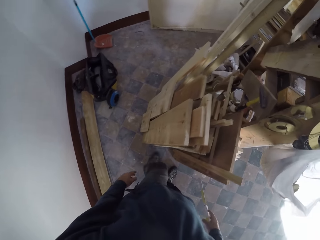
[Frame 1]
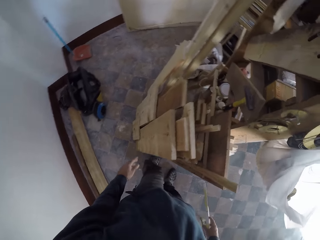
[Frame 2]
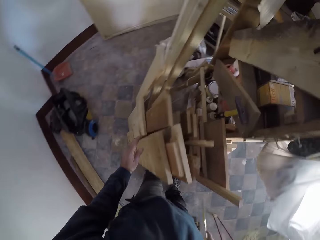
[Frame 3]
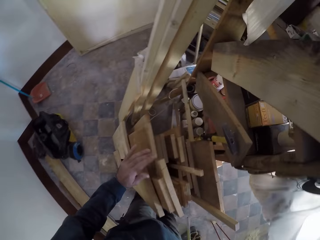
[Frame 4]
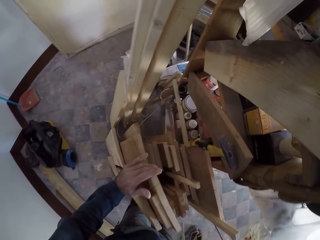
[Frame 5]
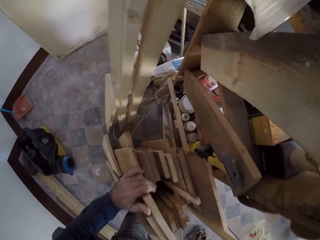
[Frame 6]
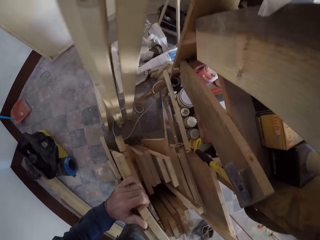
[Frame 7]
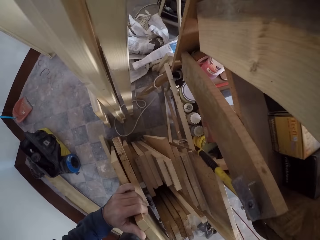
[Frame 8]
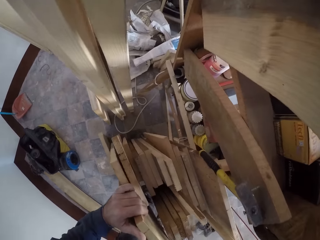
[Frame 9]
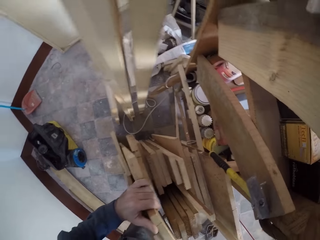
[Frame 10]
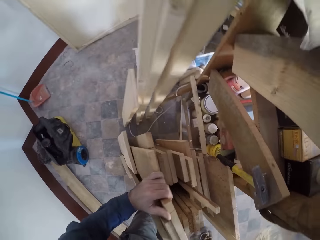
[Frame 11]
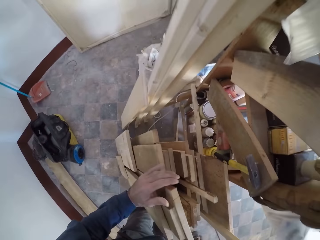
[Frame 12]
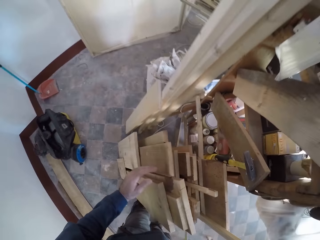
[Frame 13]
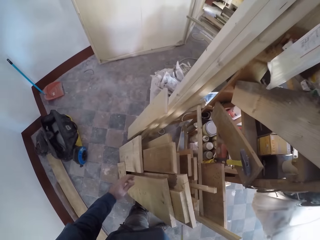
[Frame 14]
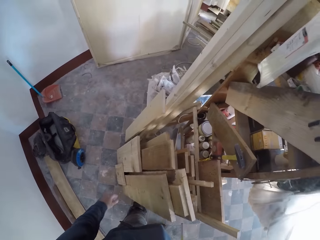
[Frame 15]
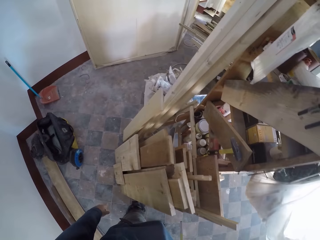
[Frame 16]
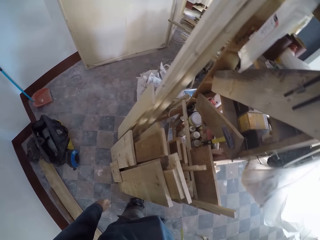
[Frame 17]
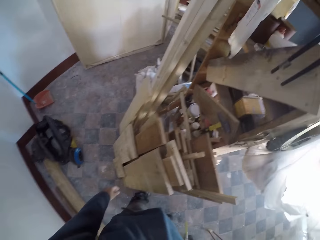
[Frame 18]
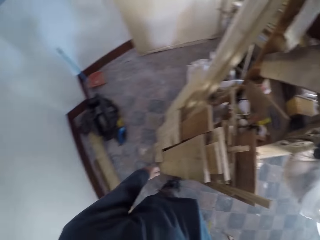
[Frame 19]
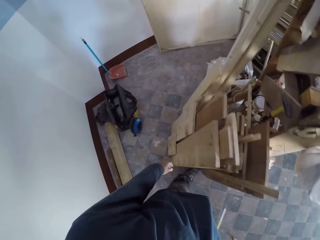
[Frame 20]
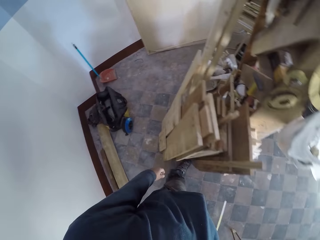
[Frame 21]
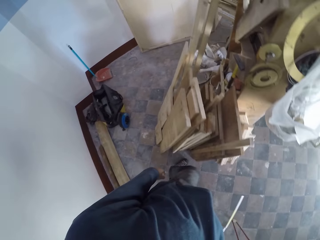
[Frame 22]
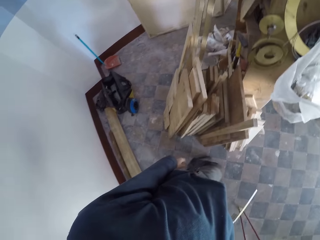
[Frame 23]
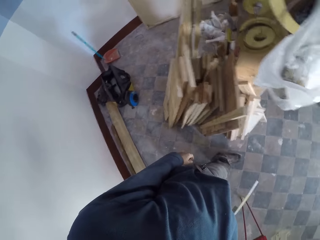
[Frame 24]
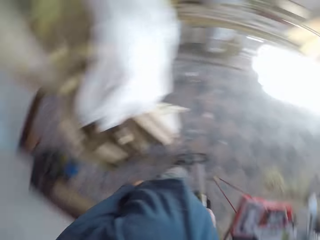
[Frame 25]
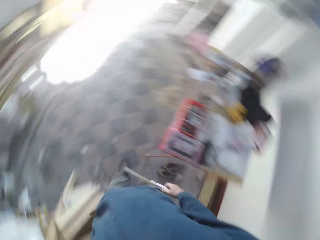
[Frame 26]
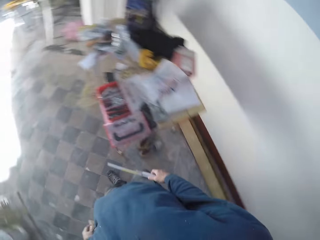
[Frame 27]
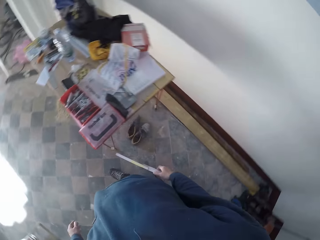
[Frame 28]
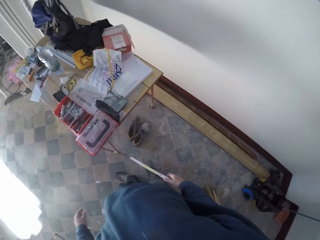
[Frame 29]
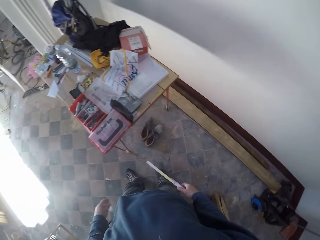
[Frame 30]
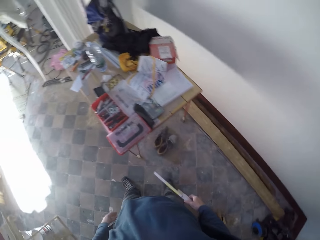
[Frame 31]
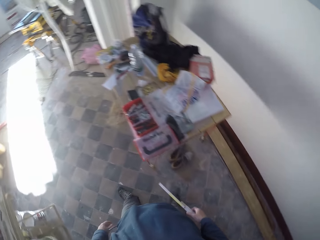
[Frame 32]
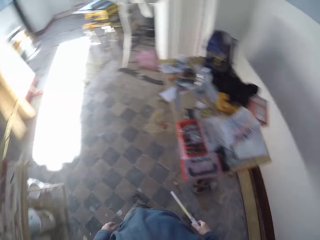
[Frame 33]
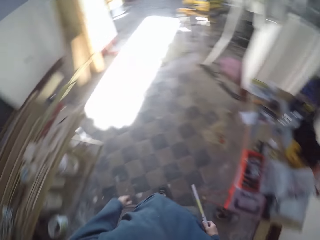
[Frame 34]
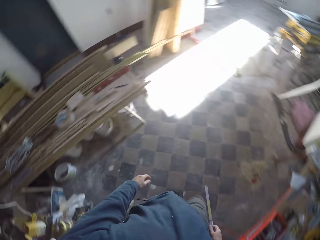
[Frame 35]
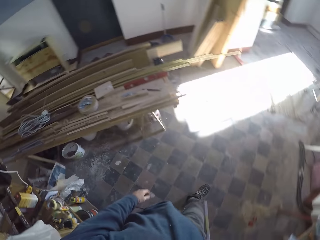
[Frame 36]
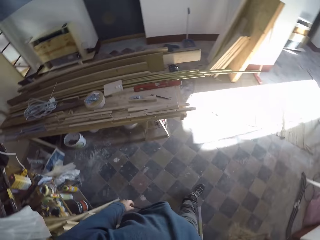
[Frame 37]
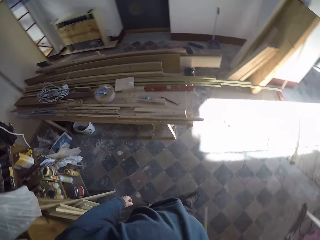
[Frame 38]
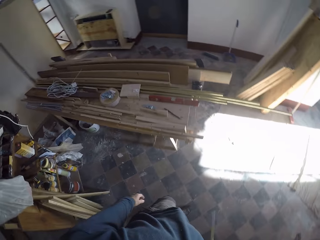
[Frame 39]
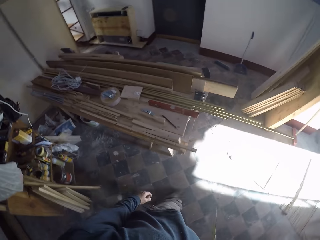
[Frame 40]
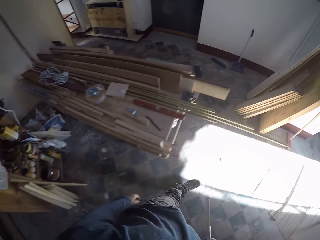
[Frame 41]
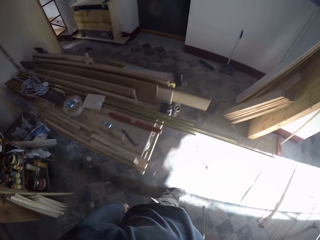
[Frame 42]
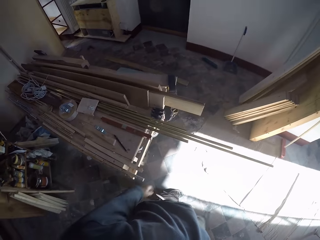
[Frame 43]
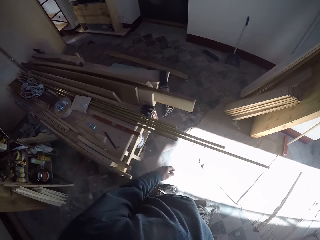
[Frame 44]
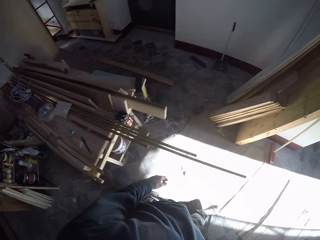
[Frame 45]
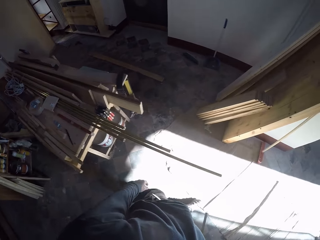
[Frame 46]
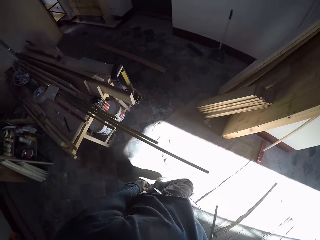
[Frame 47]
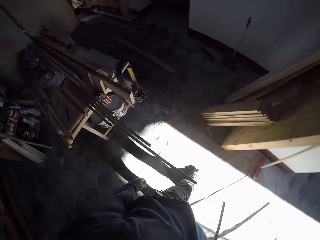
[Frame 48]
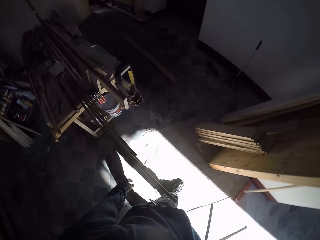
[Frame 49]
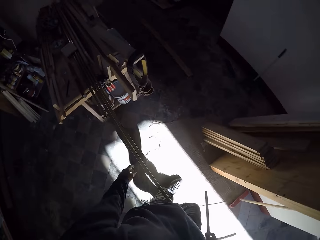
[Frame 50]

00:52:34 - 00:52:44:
The camera wearer touches planks on a pillar in the room with his left hand. He holds a wood. He drops his hand from the wood. He walks.

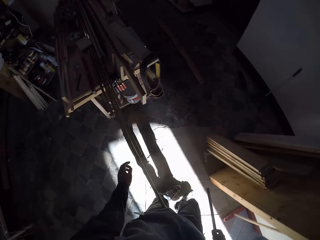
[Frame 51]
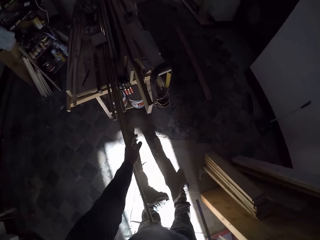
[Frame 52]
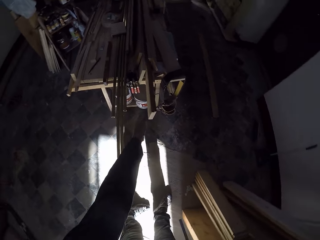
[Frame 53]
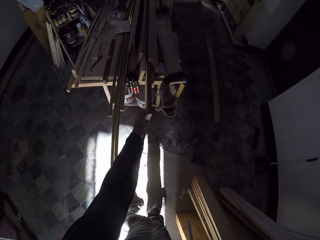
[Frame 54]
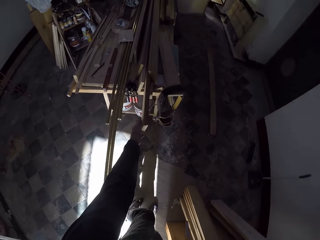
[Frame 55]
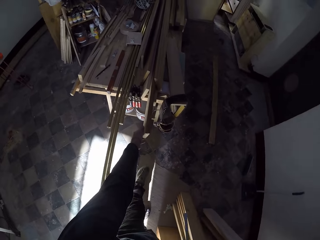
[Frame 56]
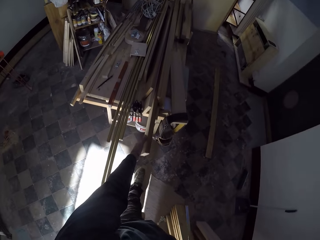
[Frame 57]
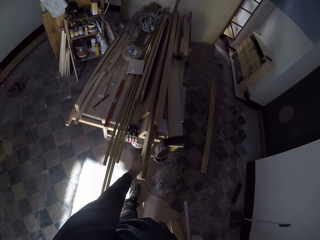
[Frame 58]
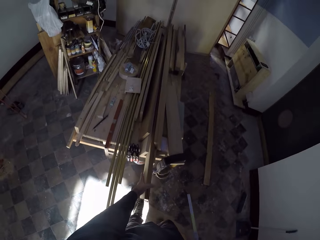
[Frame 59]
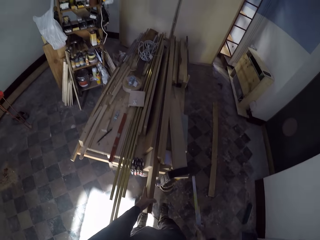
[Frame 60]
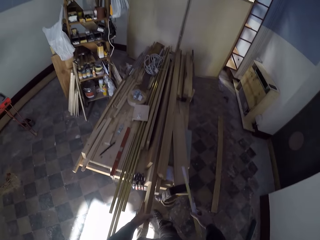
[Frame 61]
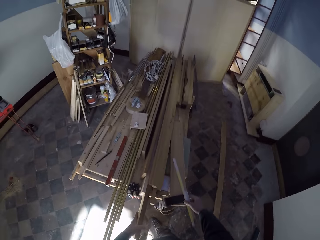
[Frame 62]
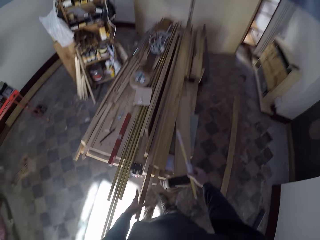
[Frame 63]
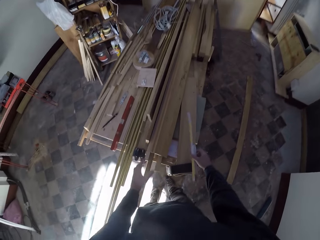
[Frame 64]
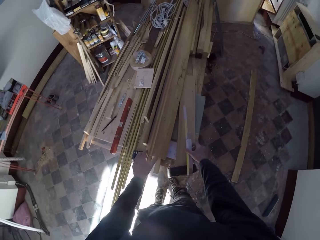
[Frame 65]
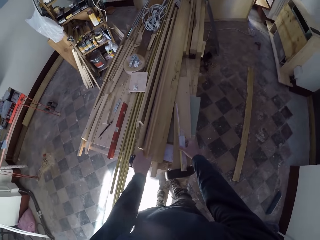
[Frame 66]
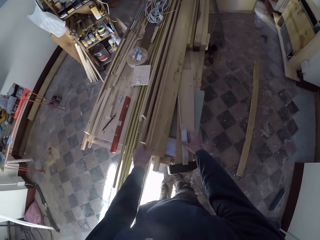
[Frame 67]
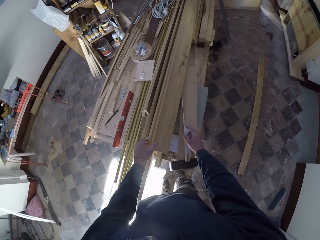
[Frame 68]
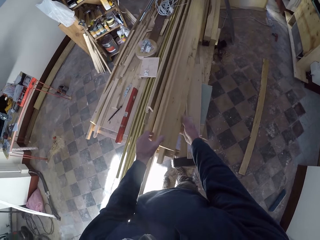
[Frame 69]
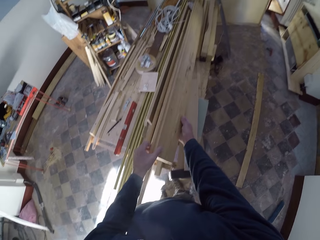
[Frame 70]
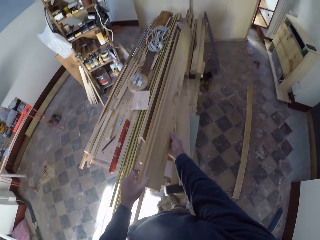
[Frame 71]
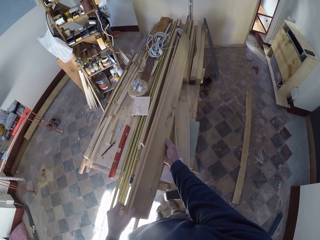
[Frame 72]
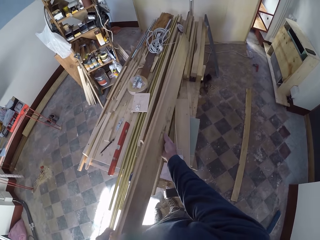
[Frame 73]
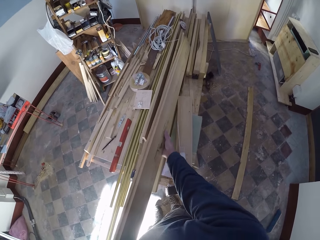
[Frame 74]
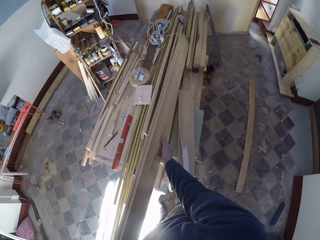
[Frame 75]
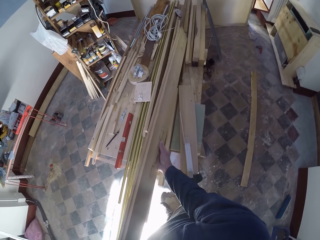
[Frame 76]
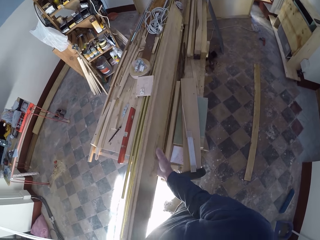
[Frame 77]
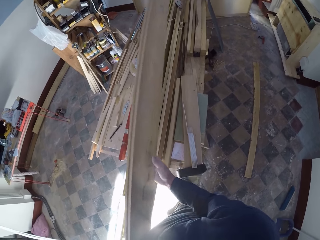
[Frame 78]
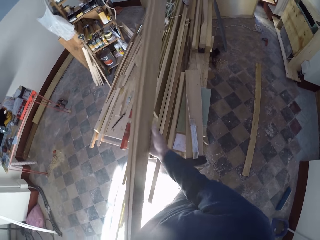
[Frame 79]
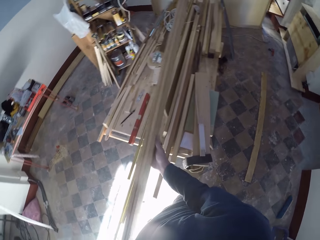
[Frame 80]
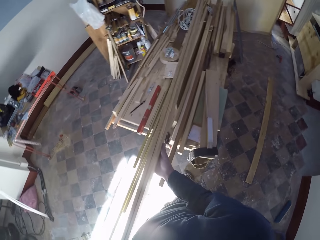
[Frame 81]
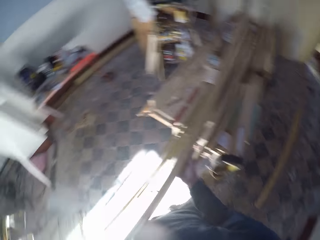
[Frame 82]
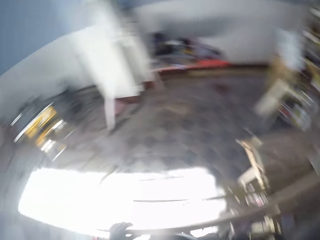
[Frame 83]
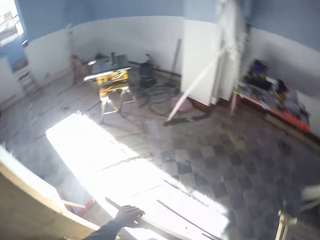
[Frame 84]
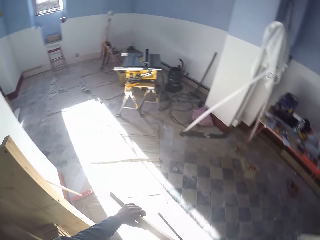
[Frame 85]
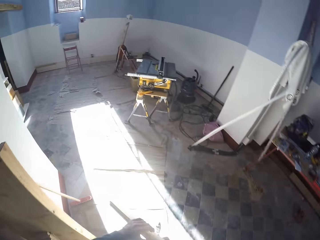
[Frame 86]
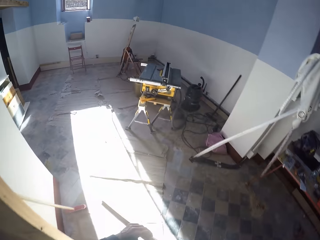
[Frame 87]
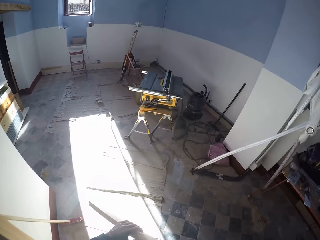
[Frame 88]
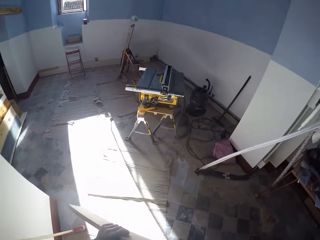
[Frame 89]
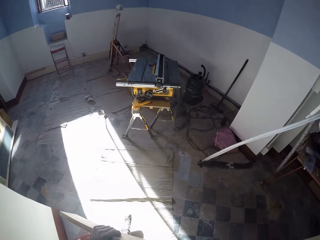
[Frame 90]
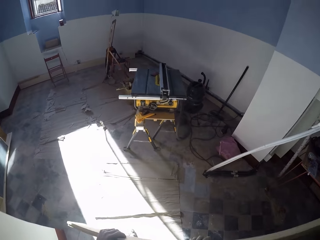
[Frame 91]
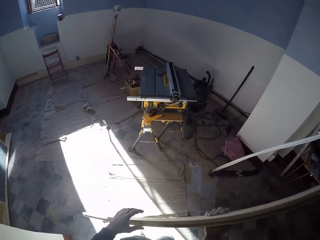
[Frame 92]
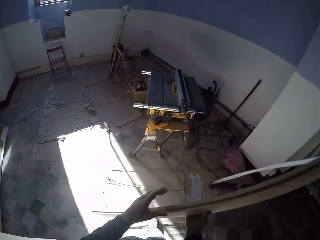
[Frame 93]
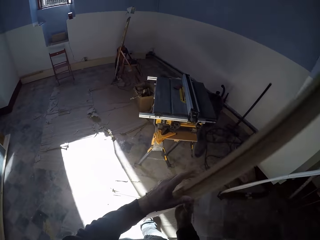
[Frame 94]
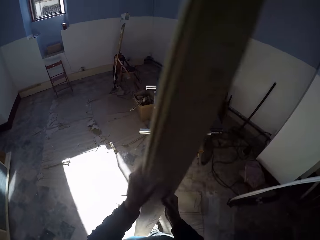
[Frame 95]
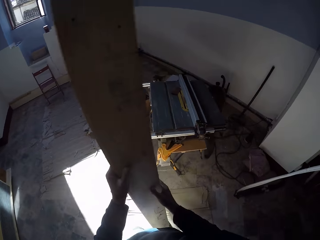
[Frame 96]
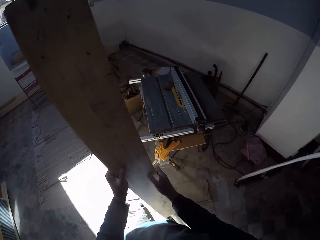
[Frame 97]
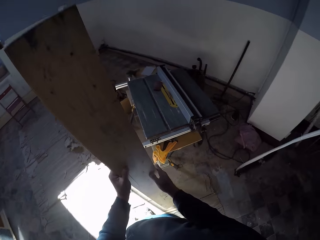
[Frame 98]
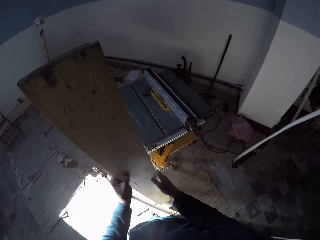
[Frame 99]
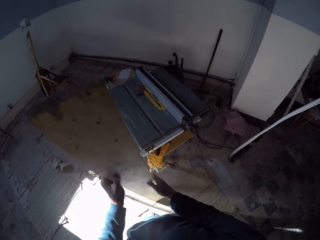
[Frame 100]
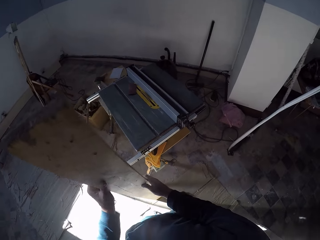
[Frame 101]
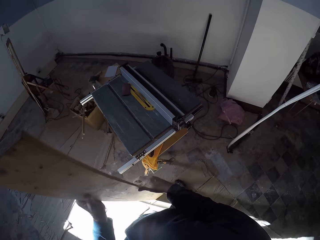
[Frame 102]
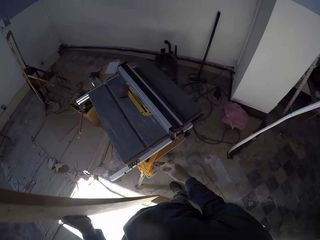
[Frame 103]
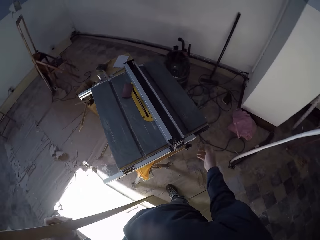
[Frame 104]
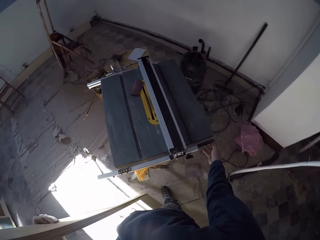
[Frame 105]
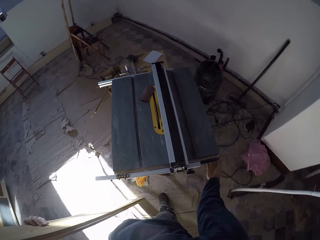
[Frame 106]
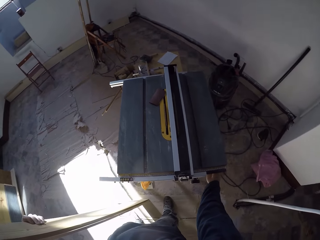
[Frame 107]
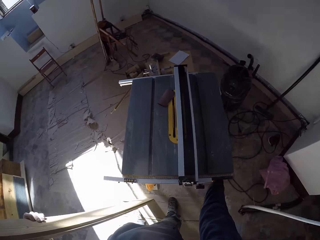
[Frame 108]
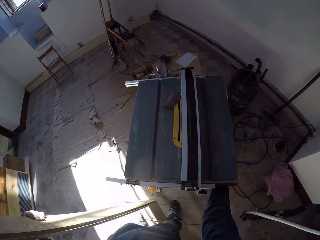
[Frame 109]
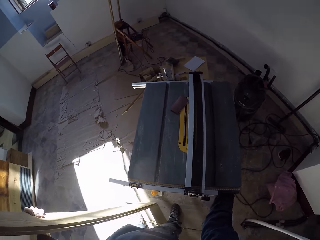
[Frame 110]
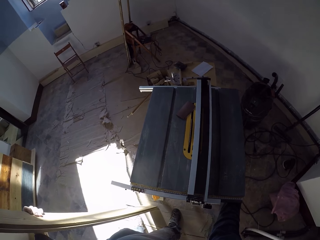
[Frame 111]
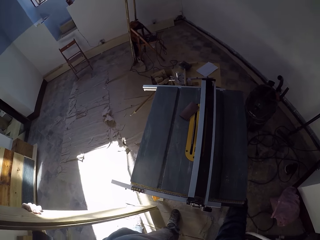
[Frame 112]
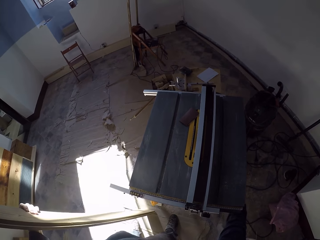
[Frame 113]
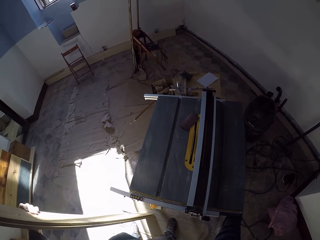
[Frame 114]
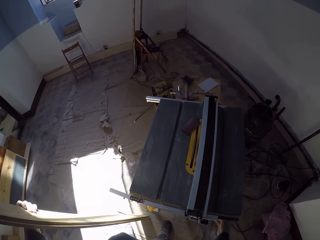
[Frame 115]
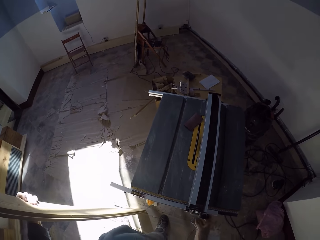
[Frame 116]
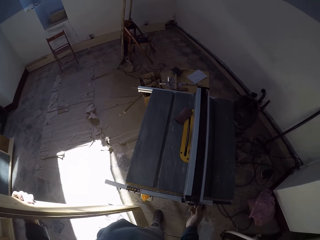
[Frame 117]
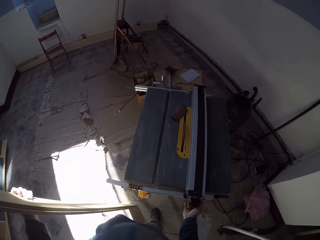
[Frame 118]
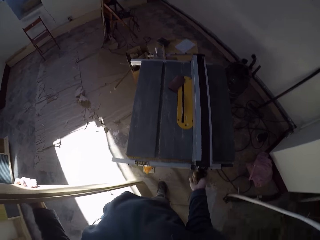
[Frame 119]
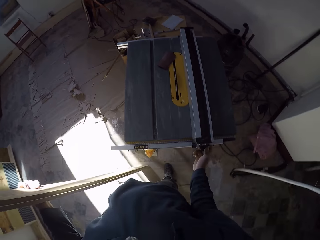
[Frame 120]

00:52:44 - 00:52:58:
The camera wearer touches a plank on the table with his left hand. He holds the wood. He picks the plank from the table with both hands. He moves to a table saw in the room. He drops the plank on the floor with both hands. He holds the plank on the floor with his left hand. He operates the table saw with his right hand.
